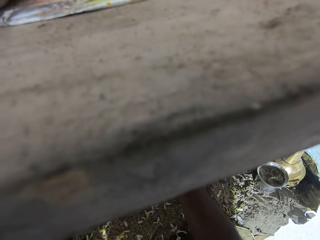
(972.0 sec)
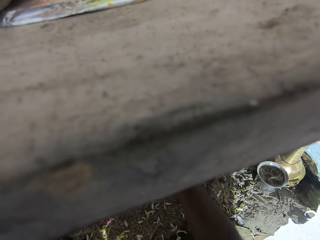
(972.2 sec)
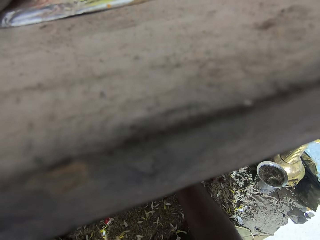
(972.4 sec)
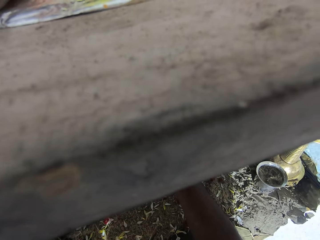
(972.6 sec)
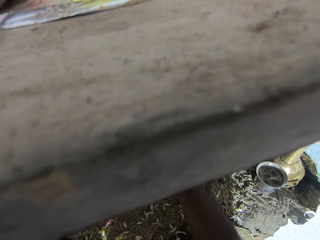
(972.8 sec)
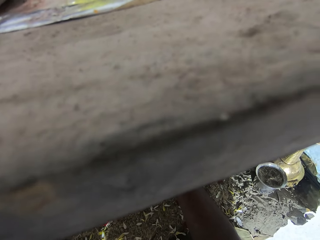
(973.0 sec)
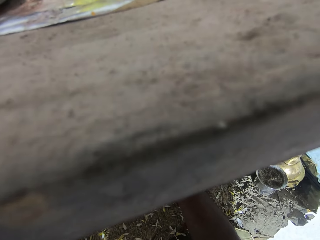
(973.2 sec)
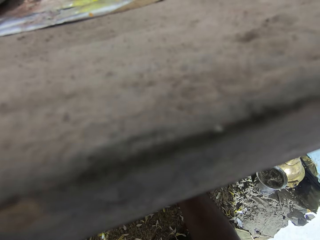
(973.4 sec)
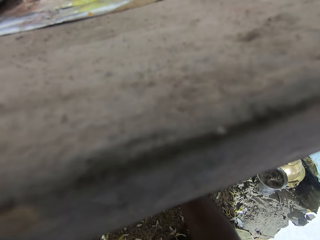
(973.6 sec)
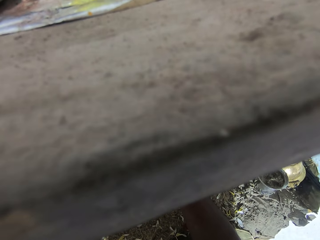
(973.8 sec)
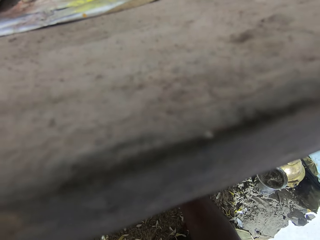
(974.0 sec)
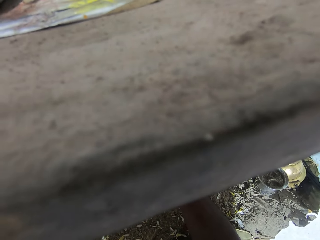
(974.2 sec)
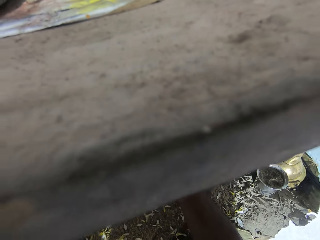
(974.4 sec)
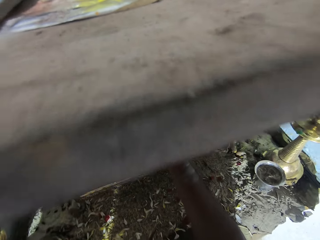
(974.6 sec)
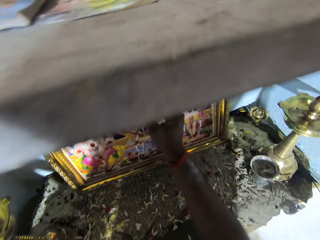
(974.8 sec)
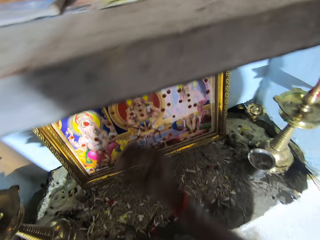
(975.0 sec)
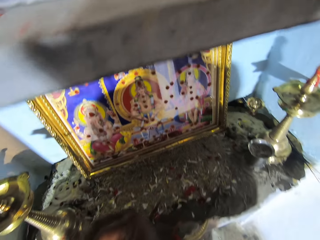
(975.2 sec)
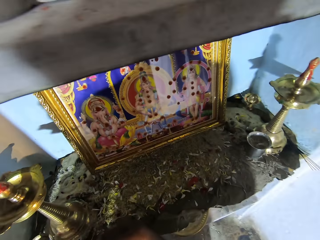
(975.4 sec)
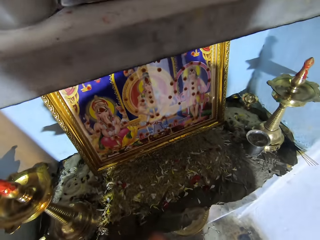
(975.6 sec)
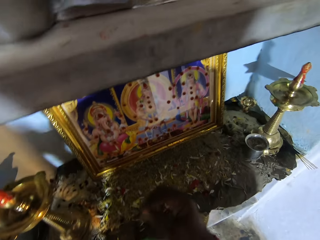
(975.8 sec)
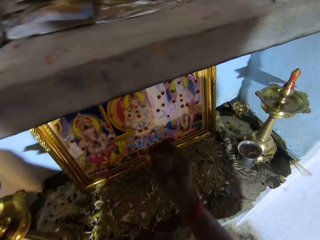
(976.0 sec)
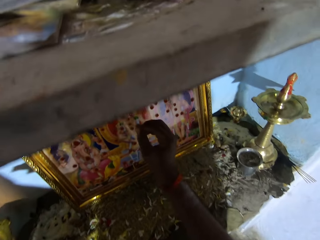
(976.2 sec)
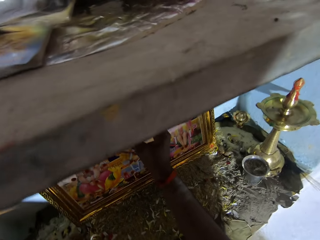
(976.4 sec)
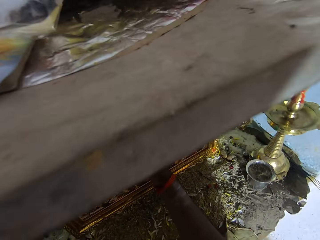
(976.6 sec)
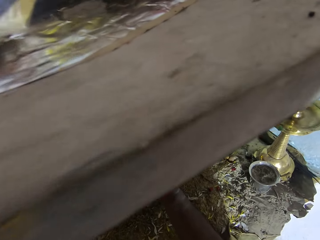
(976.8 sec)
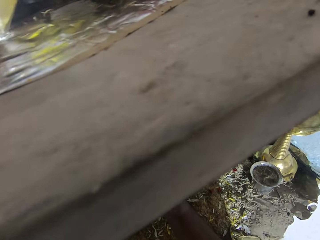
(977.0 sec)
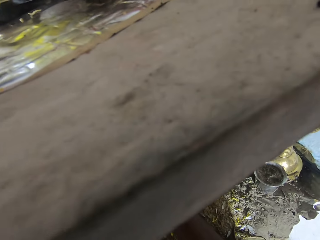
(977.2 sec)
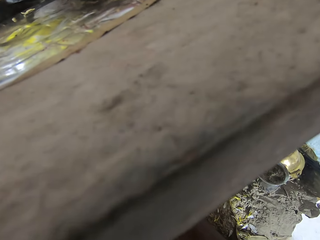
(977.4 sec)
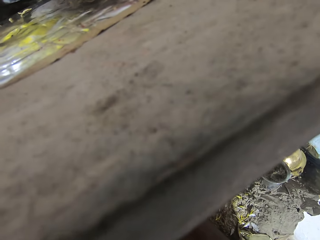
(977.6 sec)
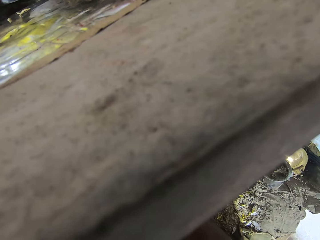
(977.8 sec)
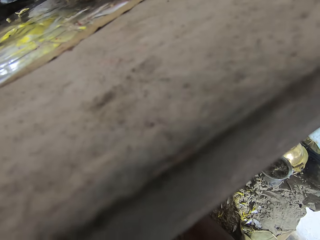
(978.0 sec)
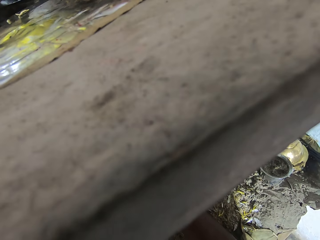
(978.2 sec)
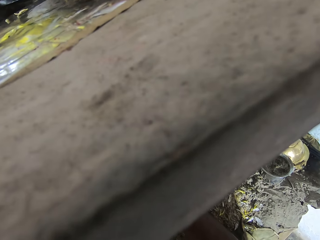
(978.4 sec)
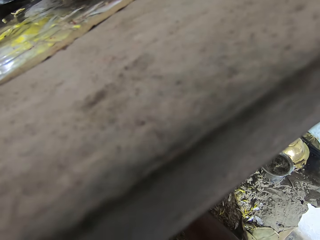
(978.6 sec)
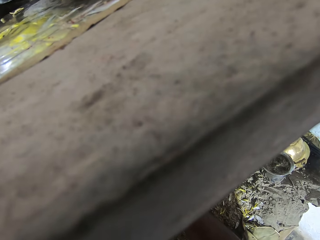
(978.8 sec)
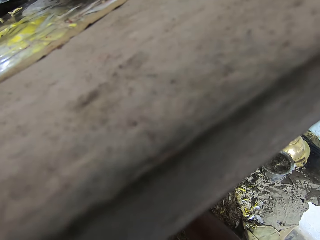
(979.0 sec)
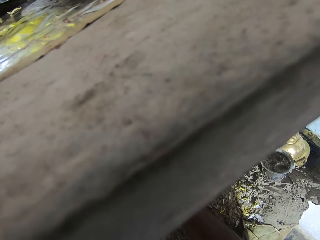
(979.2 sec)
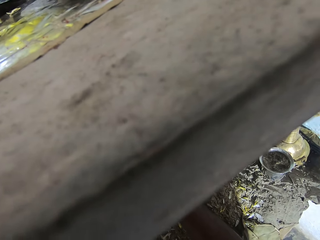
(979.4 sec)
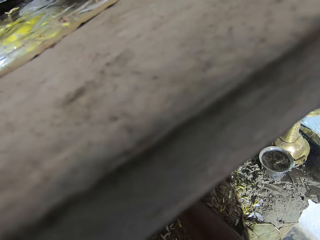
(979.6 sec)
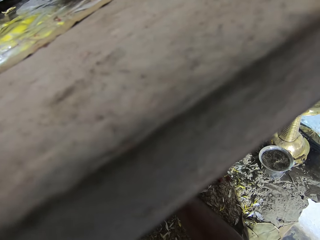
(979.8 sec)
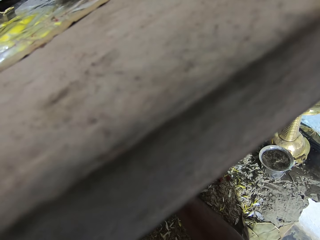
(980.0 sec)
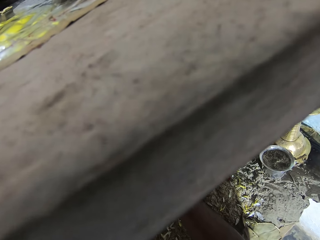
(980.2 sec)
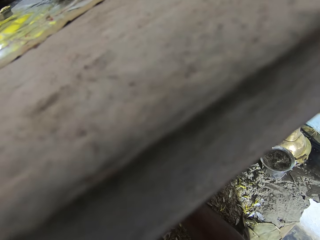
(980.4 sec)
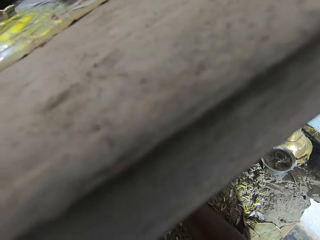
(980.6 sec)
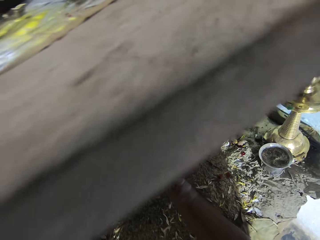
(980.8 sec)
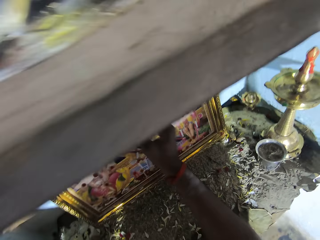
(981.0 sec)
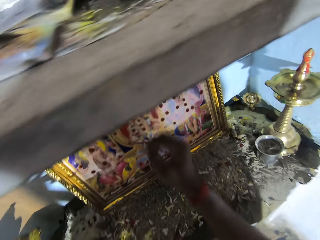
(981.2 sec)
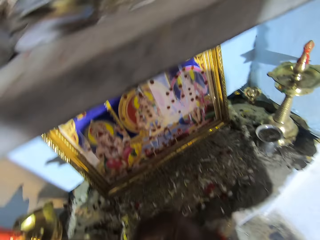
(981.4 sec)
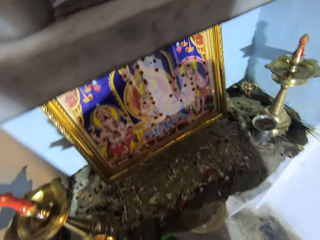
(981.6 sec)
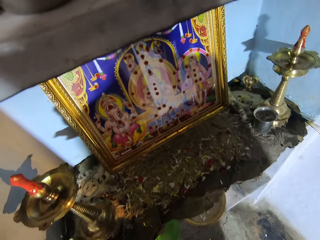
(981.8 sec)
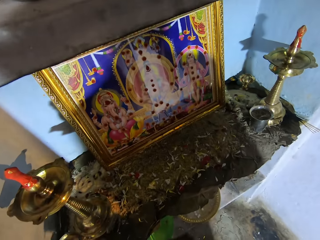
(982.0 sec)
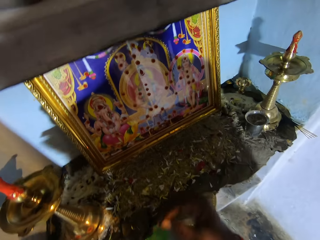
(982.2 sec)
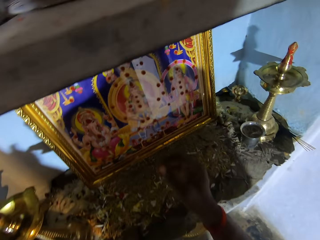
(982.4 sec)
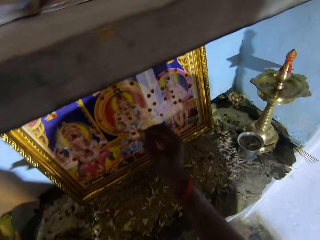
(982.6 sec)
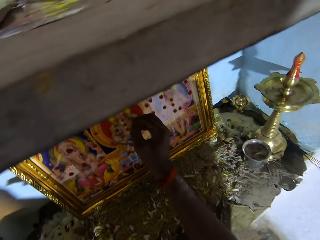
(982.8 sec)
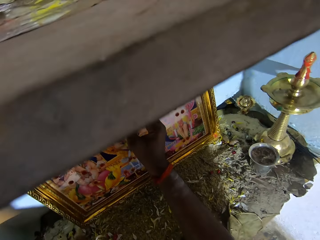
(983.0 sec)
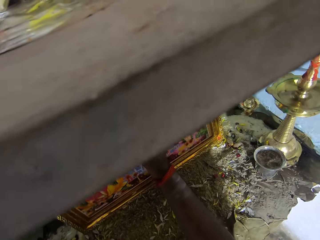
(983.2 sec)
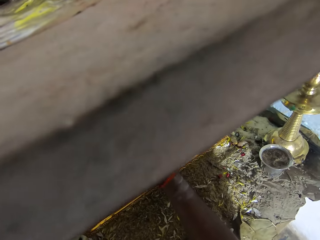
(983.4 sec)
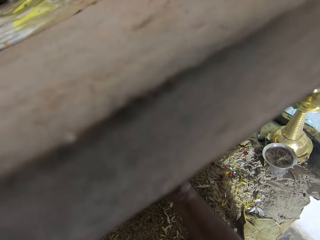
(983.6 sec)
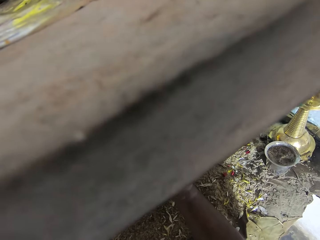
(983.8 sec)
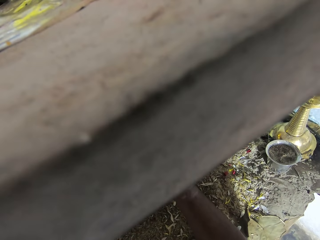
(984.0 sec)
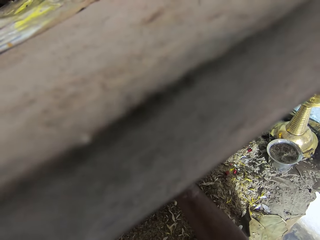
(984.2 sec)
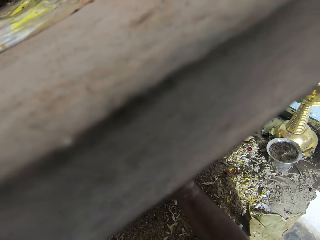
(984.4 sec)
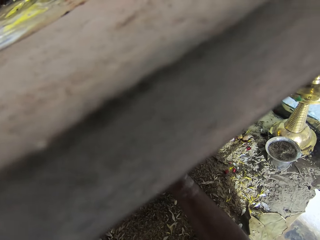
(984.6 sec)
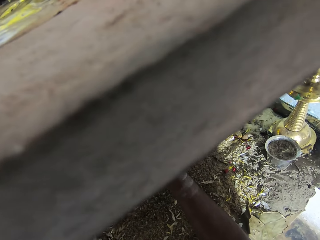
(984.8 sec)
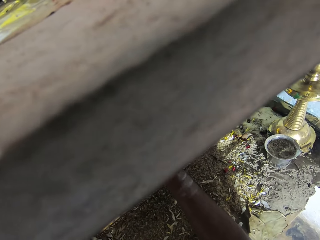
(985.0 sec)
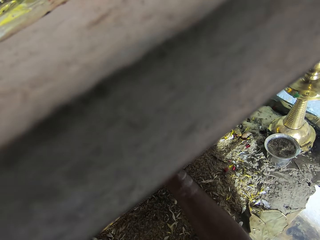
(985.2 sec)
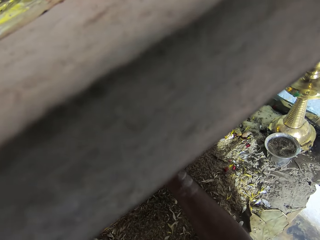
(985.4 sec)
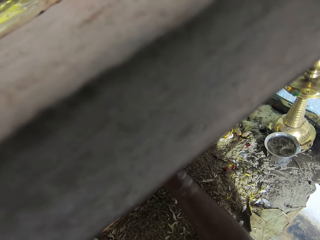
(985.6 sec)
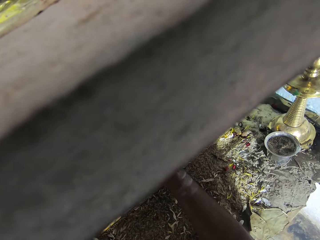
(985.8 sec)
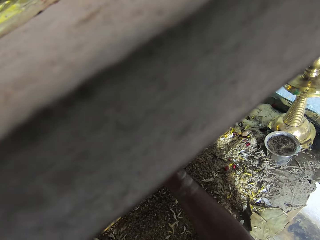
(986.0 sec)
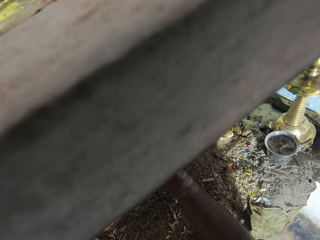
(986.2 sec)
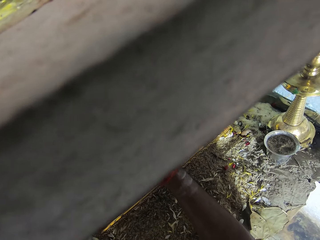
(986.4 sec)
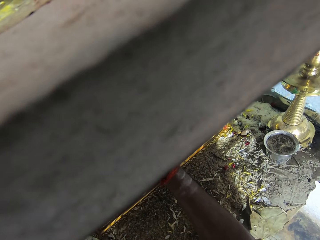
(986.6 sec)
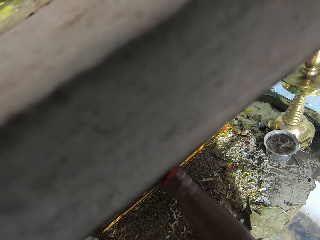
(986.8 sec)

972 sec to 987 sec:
The camera wearer looks at the painting. They paint the wall art. They look around.

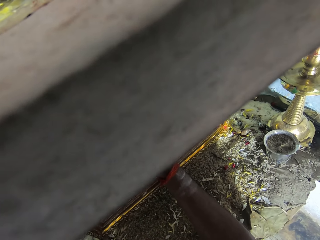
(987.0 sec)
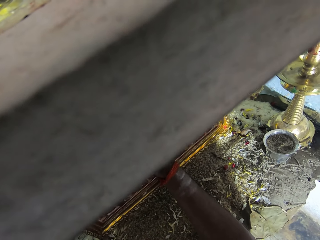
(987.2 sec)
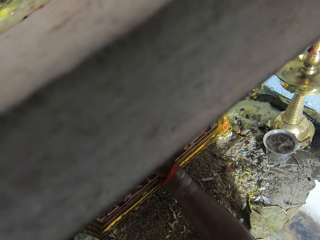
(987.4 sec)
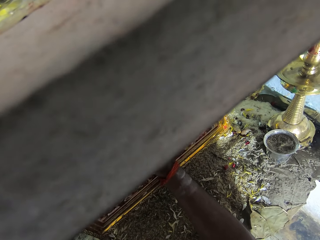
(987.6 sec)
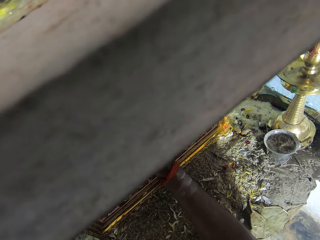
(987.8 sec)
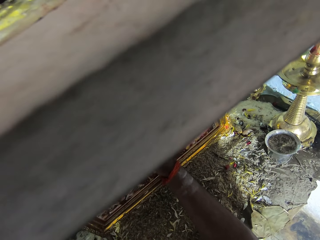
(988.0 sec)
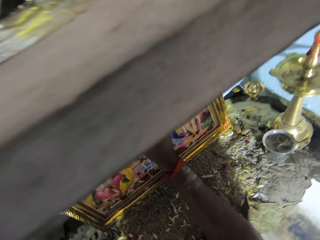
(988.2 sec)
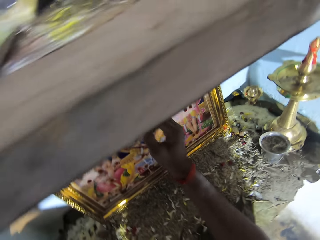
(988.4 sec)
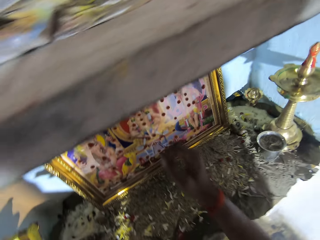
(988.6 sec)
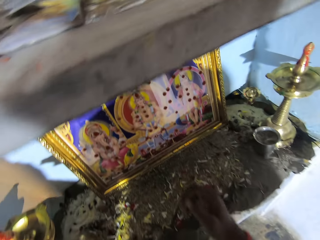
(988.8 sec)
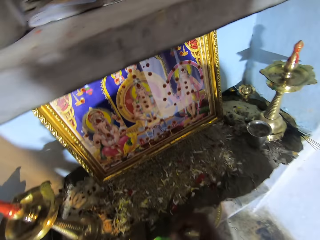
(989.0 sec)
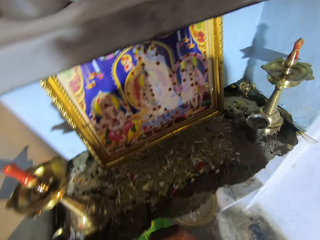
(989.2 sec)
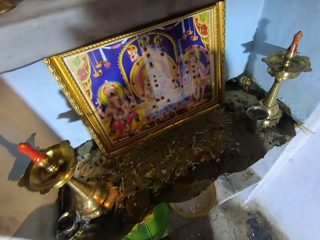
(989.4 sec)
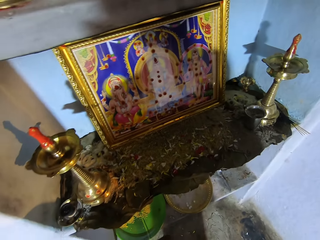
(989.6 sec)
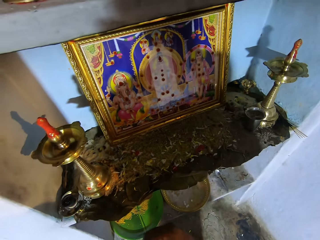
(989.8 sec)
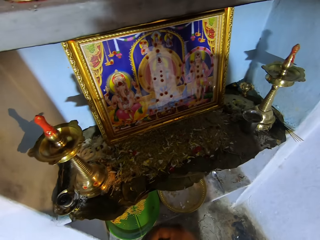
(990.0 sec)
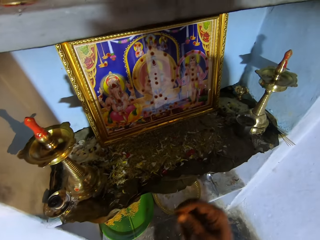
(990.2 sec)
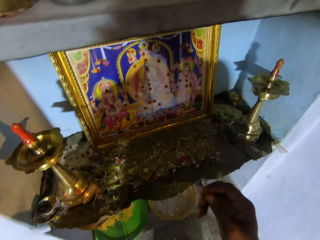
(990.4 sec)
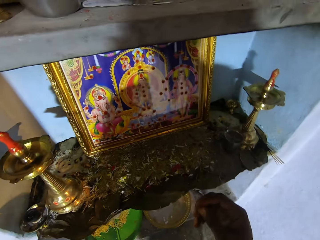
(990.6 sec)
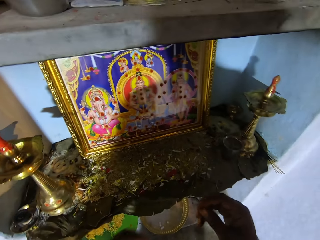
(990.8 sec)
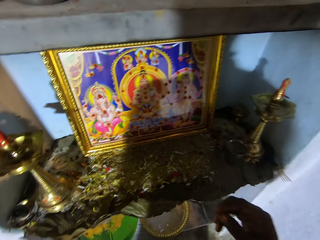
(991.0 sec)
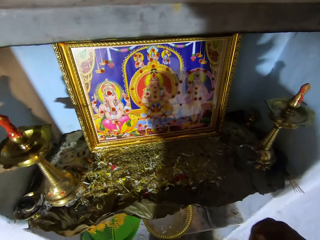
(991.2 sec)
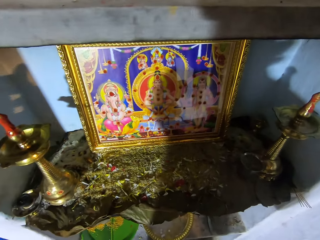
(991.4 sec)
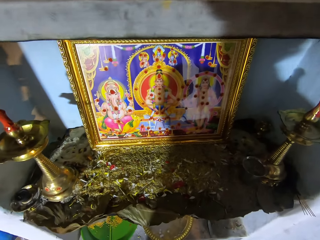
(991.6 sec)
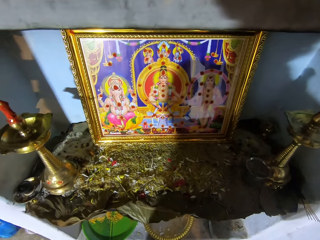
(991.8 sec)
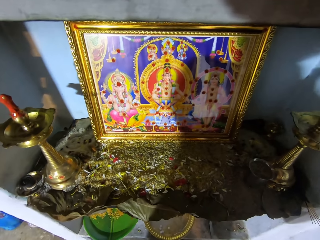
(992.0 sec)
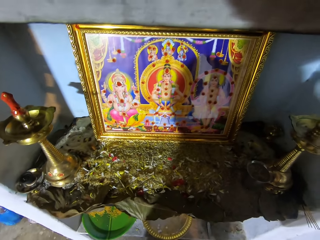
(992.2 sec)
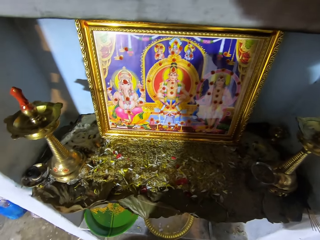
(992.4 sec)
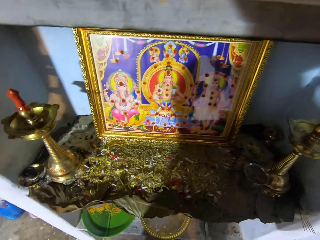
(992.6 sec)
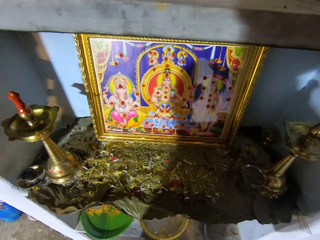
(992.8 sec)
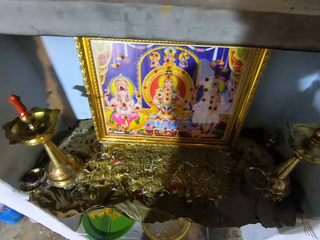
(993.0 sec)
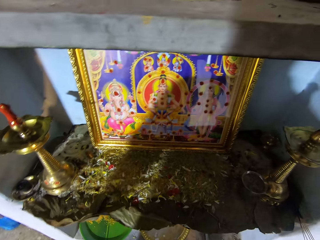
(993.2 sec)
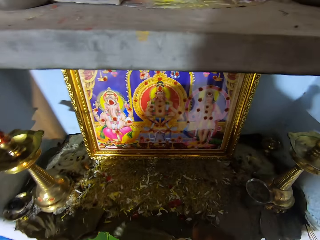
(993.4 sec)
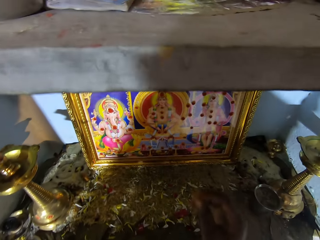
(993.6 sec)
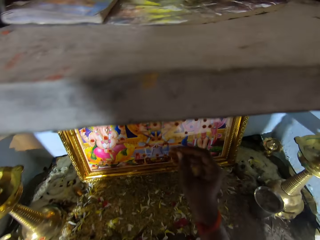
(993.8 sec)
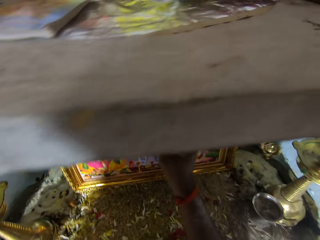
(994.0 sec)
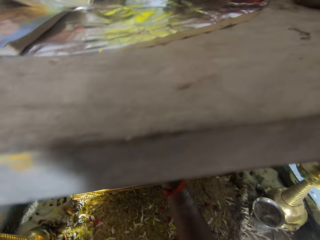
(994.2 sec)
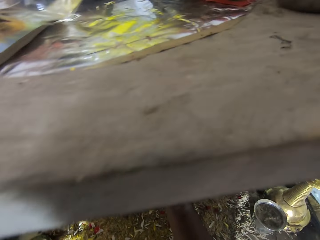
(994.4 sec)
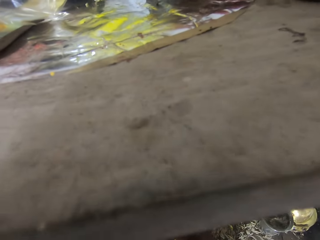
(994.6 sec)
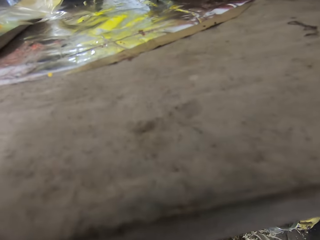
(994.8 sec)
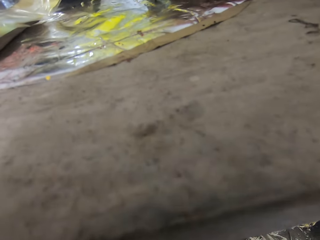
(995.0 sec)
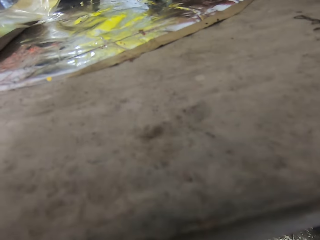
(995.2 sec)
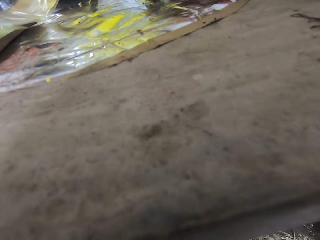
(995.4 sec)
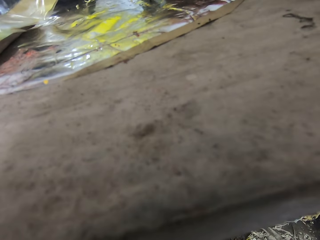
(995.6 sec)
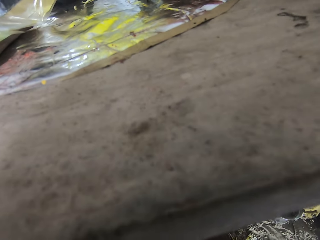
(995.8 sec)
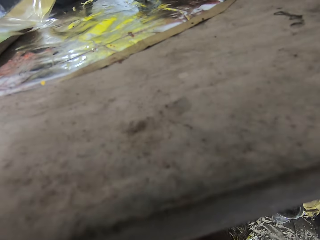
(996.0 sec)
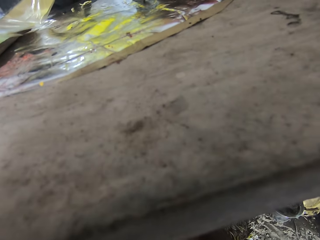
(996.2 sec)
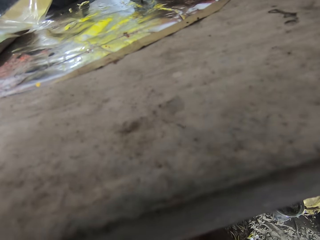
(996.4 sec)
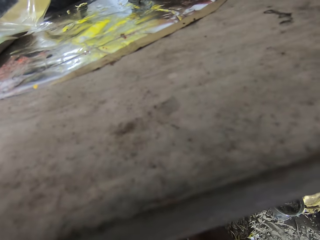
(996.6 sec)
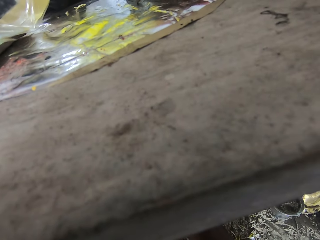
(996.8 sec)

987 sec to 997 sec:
The camera wearer looks at the painting. They look around.
